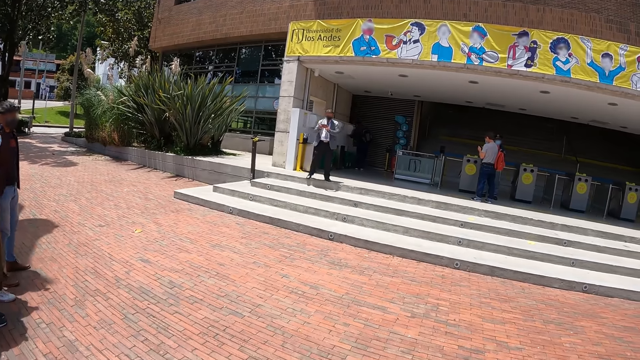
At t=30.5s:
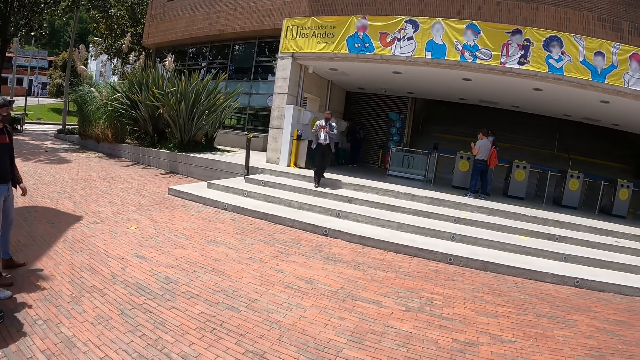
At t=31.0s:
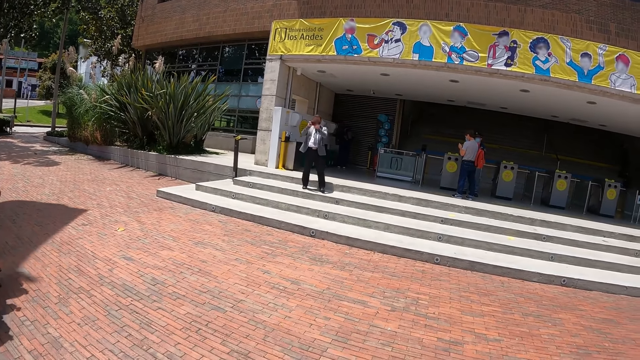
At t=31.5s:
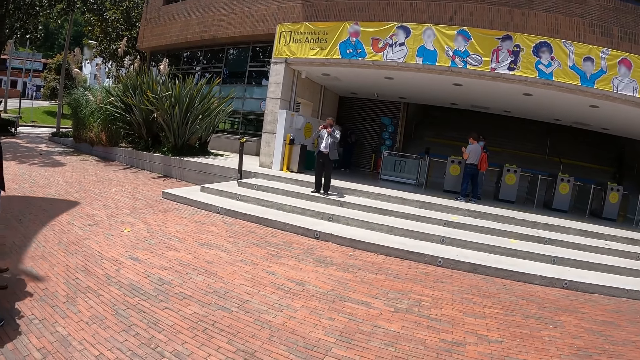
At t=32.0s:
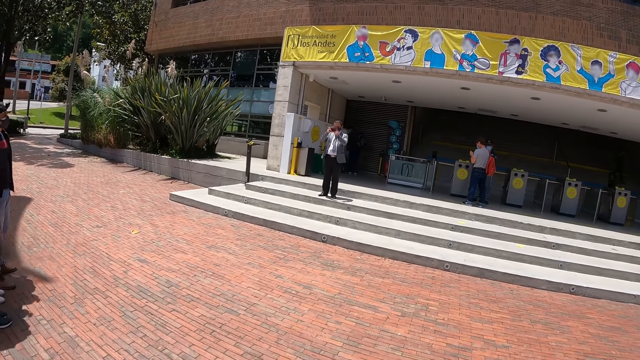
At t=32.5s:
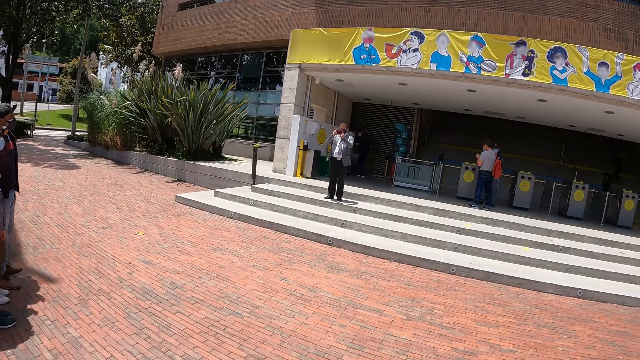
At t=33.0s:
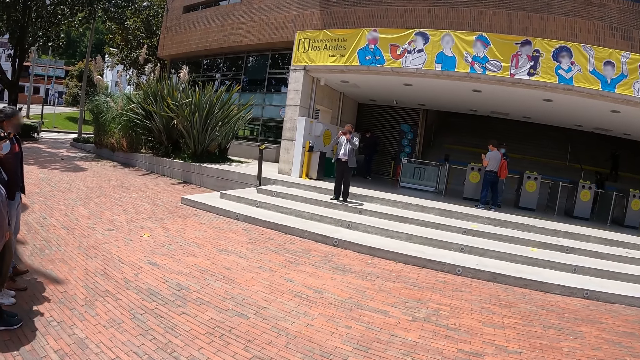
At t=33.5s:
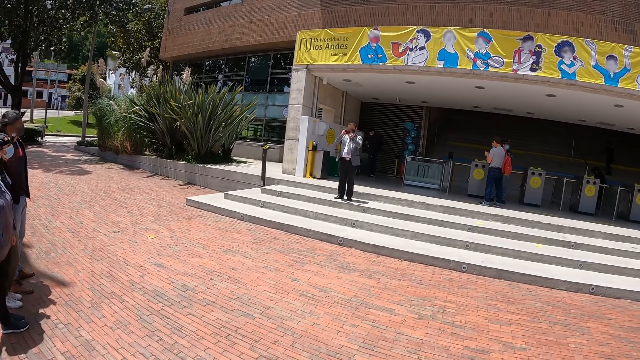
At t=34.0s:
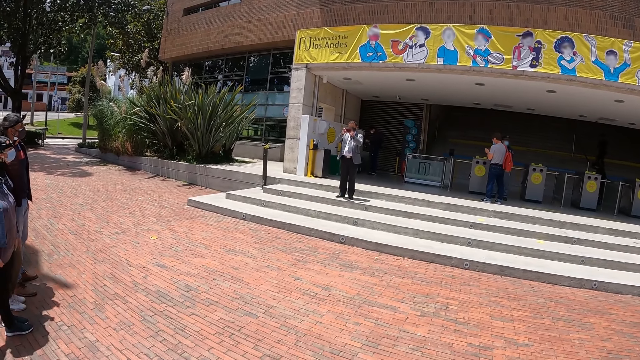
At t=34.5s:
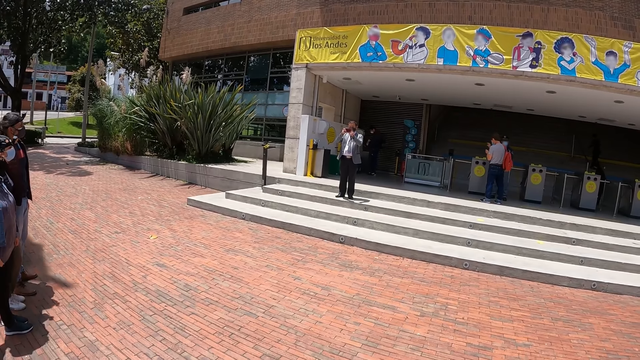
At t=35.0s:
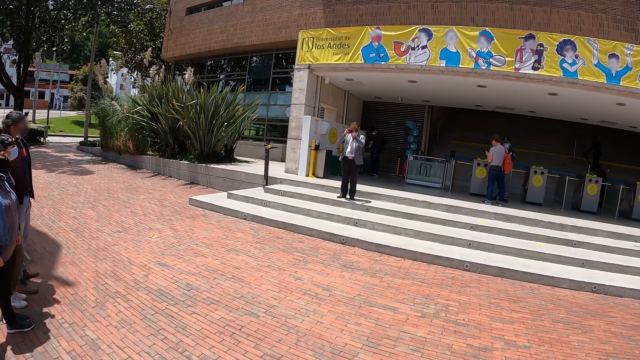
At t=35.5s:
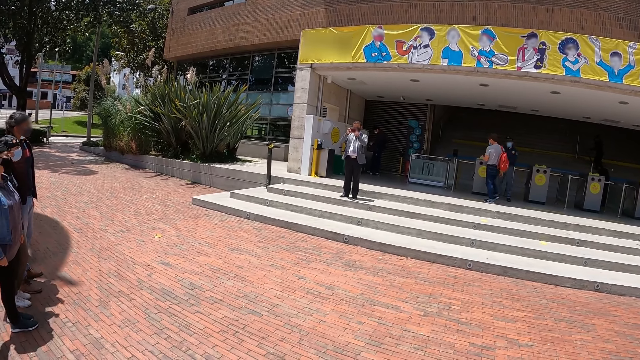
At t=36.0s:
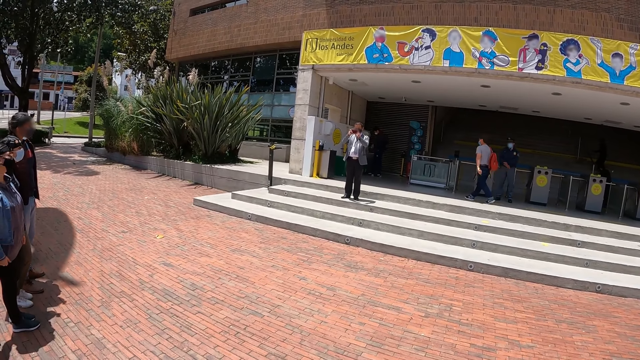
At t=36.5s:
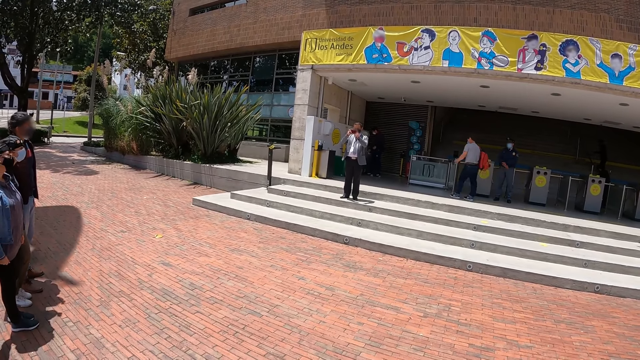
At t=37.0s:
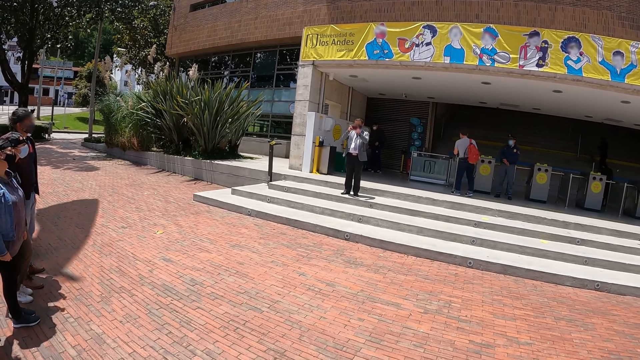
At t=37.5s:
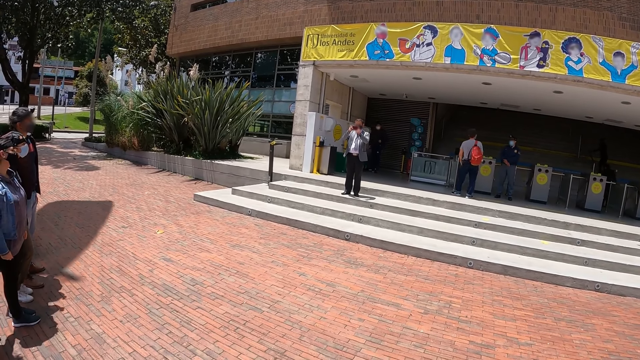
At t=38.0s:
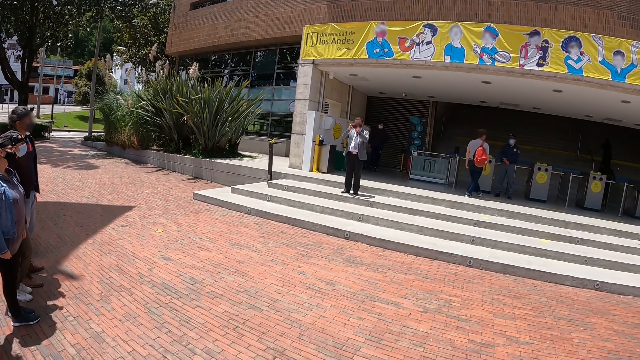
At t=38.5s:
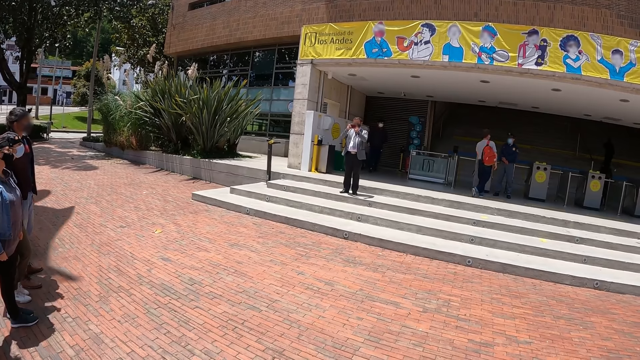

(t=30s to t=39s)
A man takes a photo with a camera.

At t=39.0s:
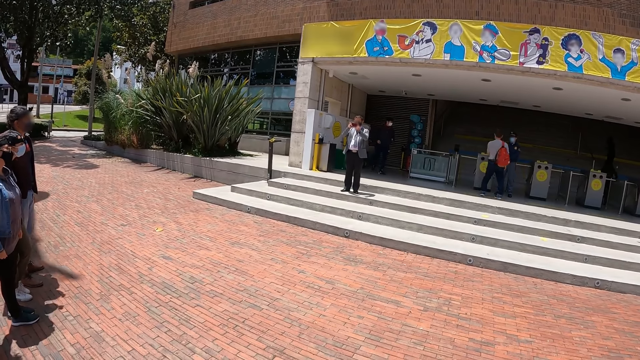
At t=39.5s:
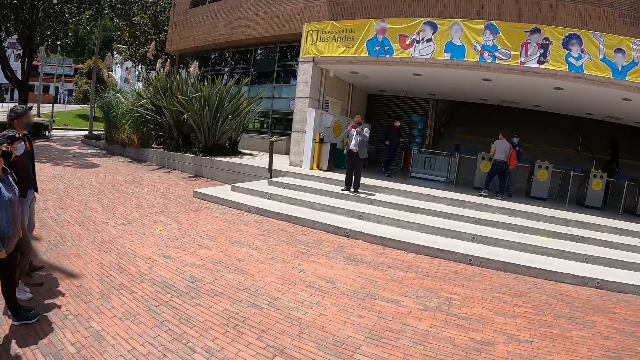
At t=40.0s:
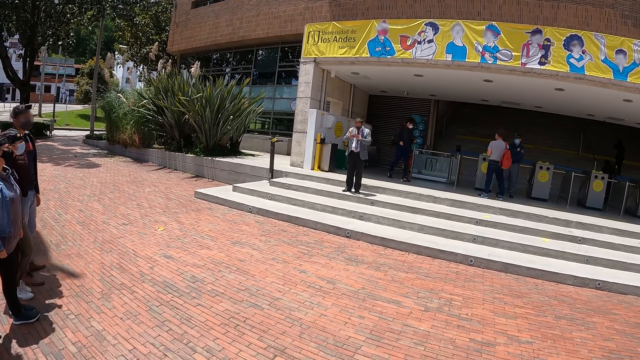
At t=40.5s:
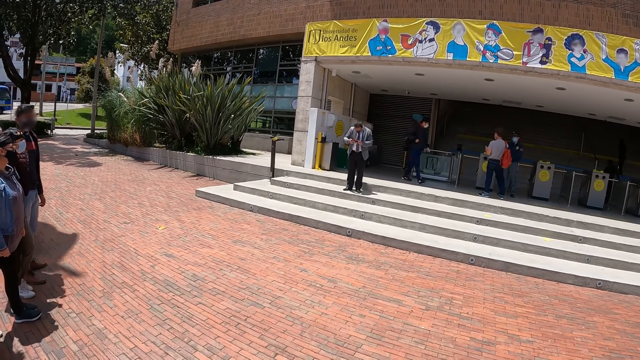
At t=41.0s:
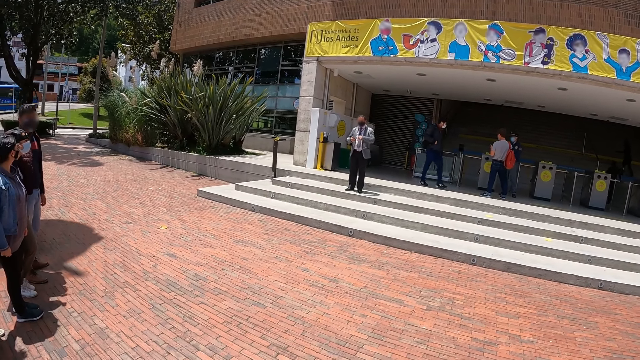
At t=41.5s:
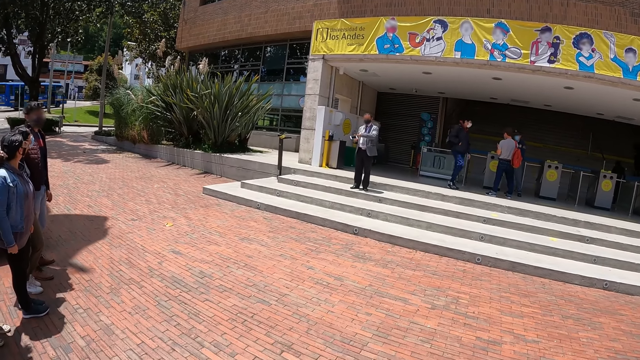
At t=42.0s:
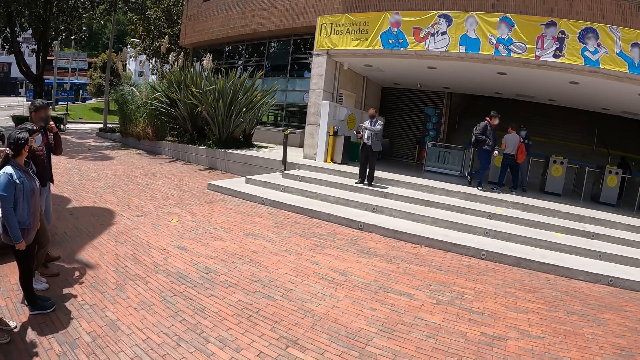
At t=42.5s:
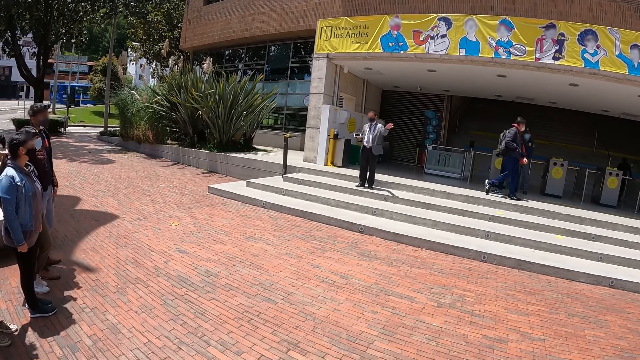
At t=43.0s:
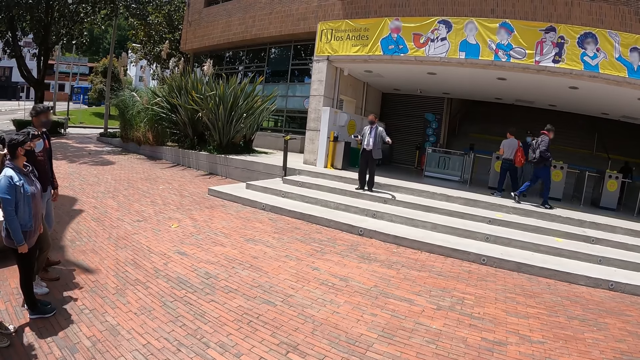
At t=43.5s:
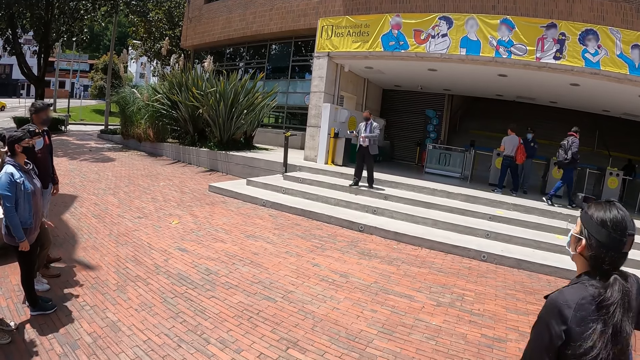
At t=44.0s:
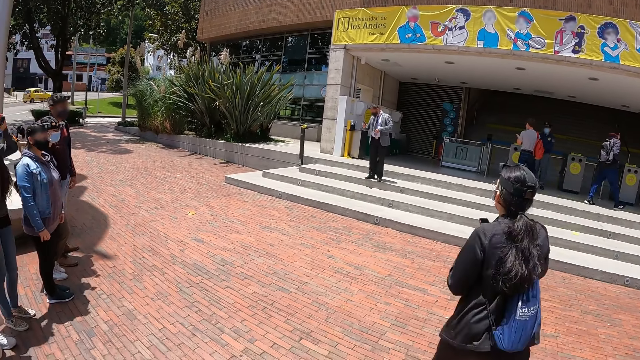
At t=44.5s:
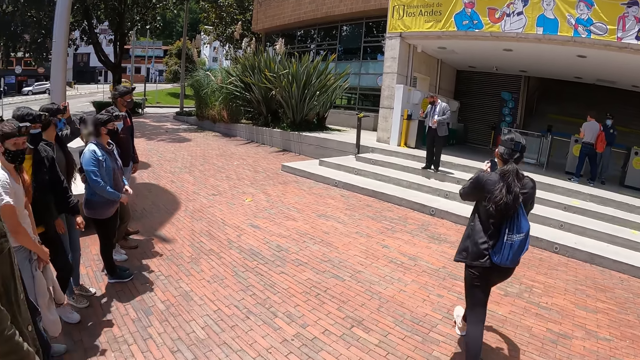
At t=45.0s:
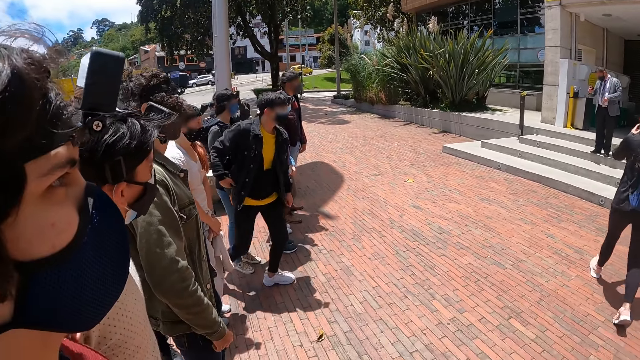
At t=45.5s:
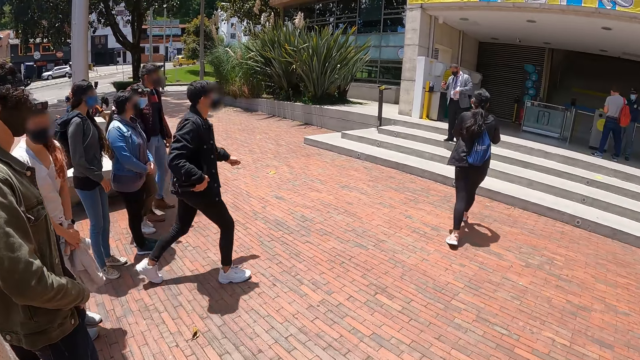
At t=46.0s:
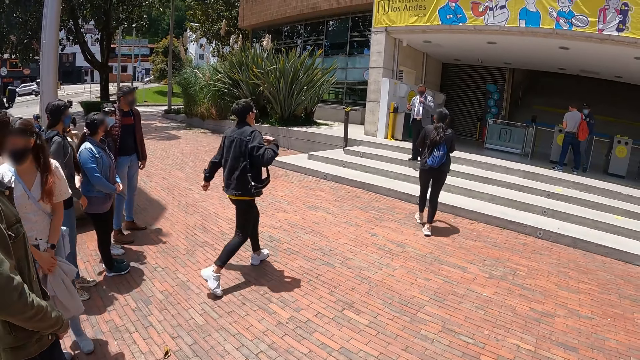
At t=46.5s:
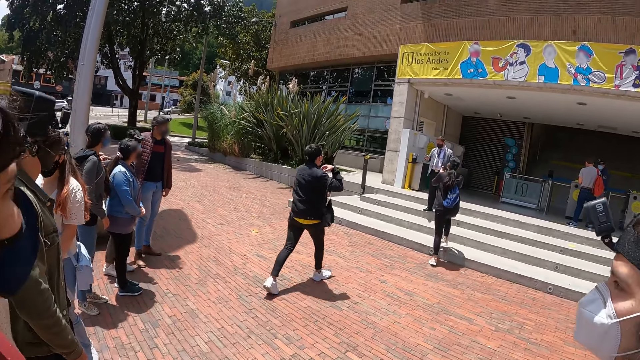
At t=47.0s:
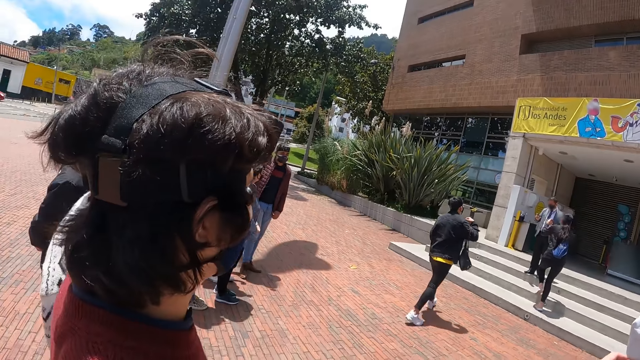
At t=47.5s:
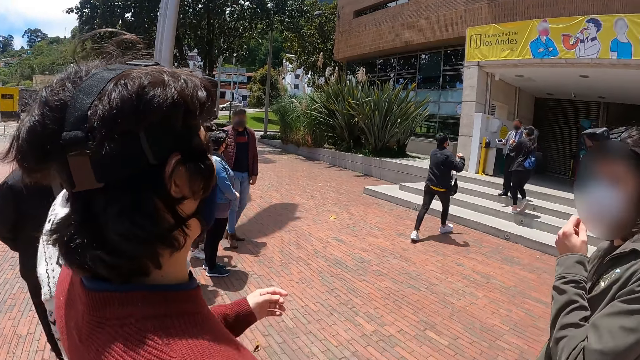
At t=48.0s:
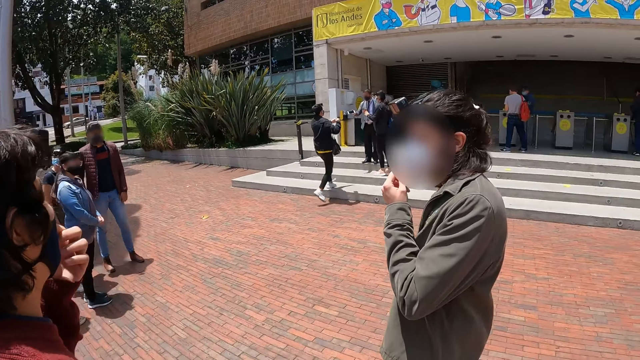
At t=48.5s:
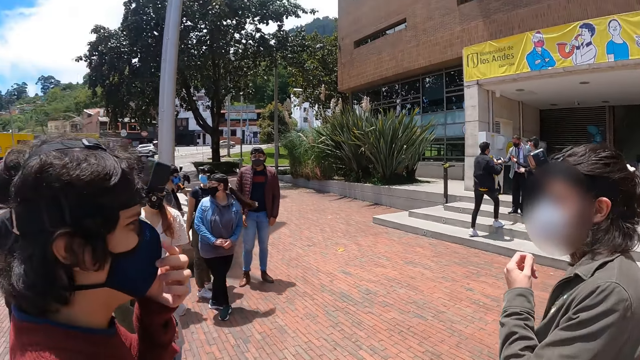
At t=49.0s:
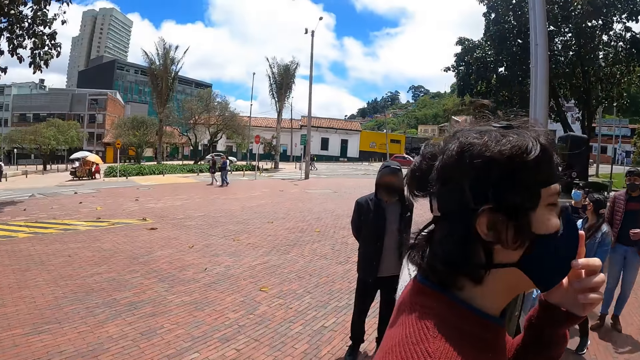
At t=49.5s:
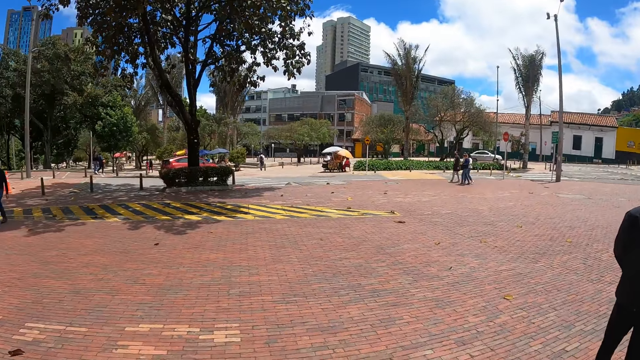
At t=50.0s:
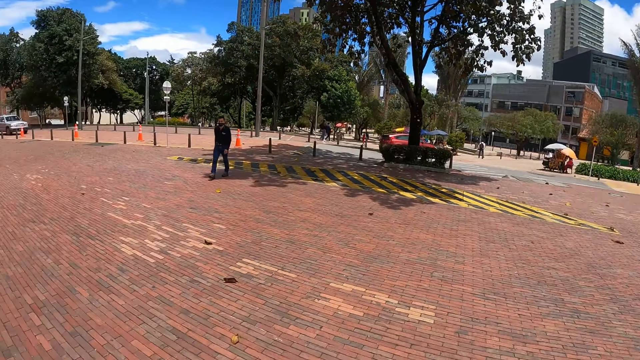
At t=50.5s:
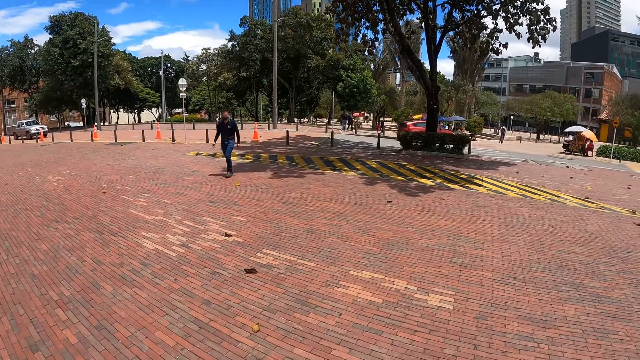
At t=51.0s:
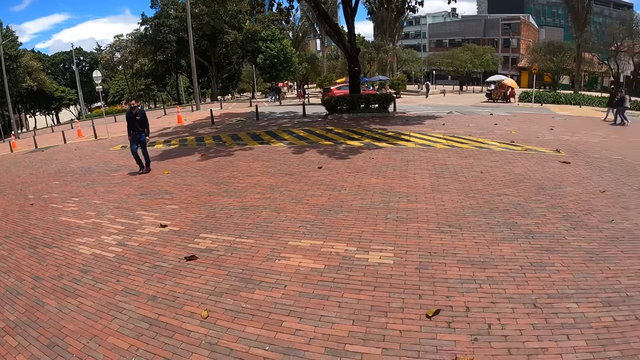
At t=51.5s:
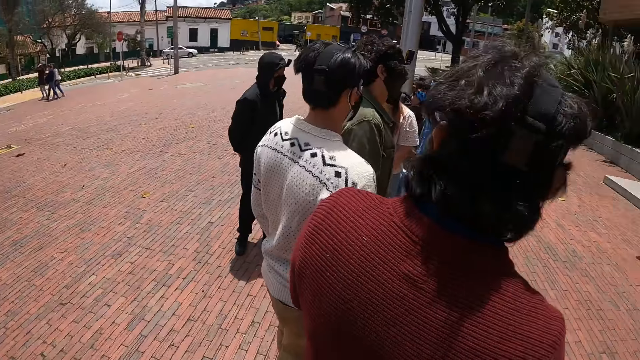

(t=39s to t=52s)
A man looks at the photo in a camera. The man moves the left hand. A woman walks towards the man. Another man follows the woman. Another man stands uprightly. The camera wearer turns around.
